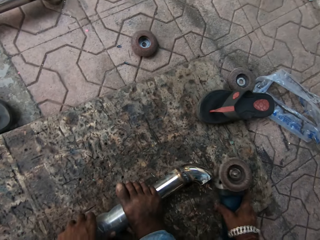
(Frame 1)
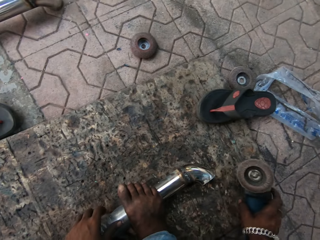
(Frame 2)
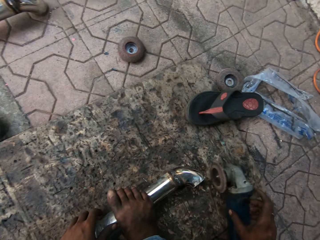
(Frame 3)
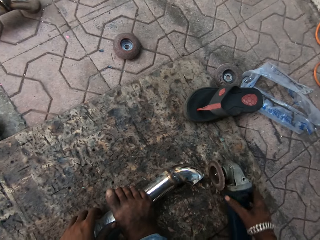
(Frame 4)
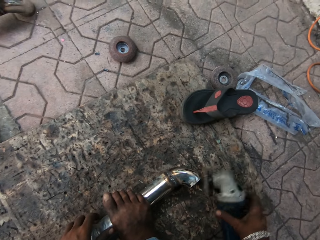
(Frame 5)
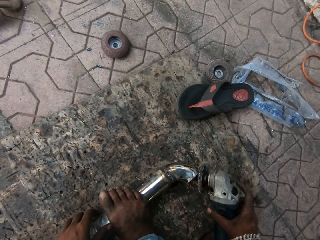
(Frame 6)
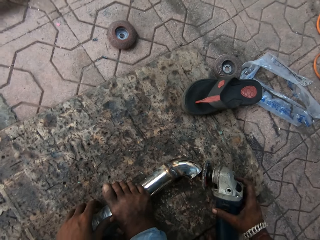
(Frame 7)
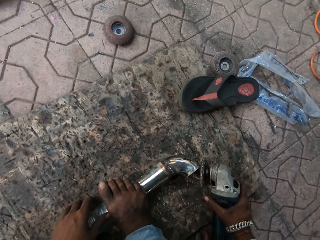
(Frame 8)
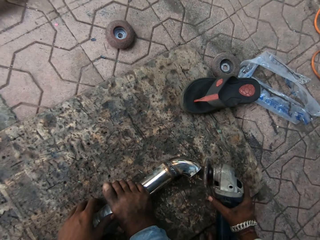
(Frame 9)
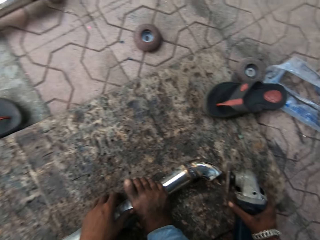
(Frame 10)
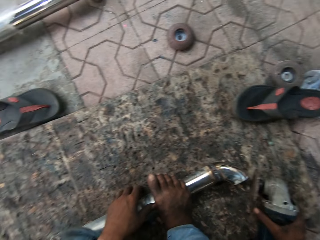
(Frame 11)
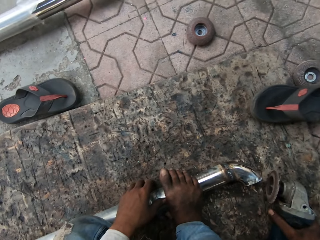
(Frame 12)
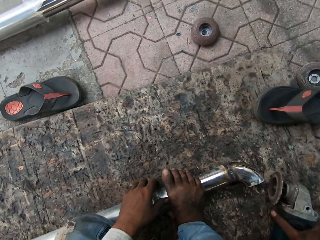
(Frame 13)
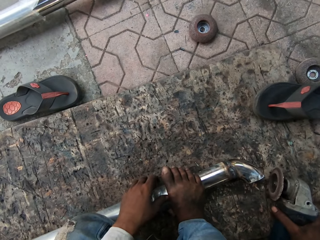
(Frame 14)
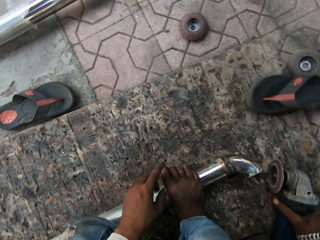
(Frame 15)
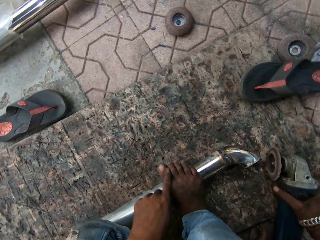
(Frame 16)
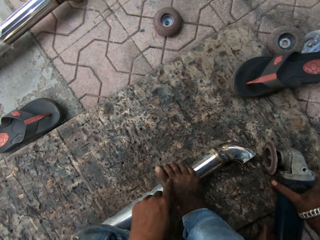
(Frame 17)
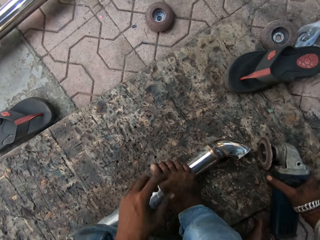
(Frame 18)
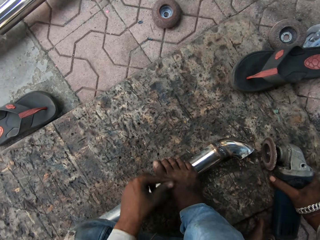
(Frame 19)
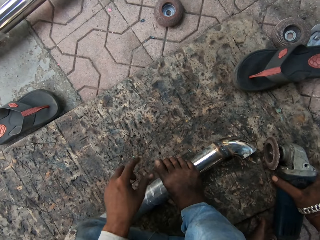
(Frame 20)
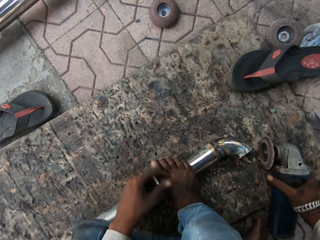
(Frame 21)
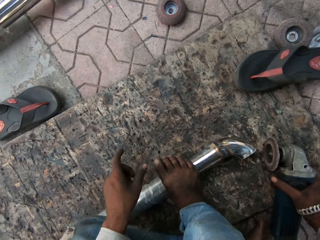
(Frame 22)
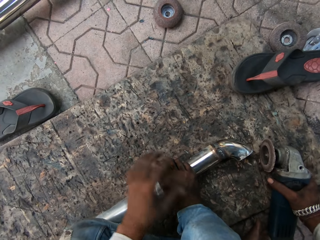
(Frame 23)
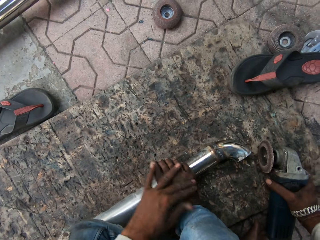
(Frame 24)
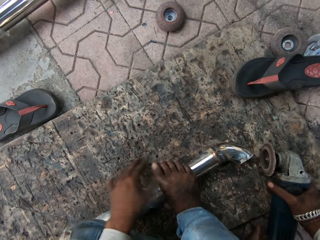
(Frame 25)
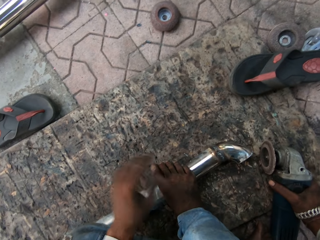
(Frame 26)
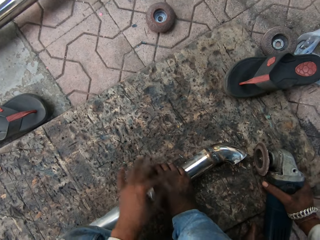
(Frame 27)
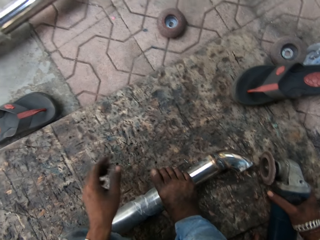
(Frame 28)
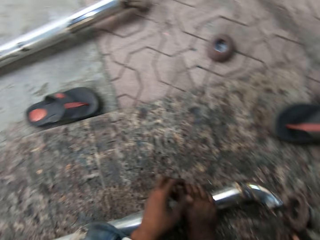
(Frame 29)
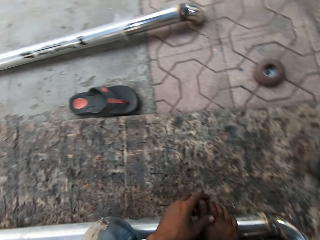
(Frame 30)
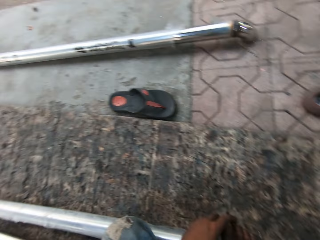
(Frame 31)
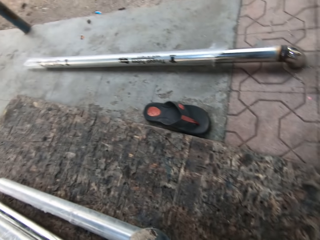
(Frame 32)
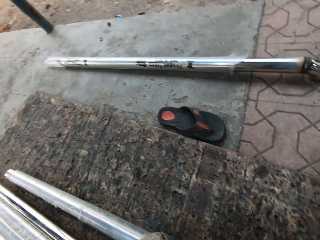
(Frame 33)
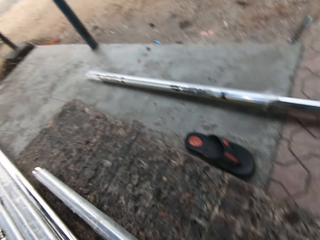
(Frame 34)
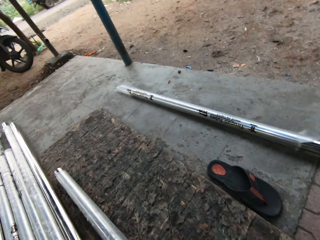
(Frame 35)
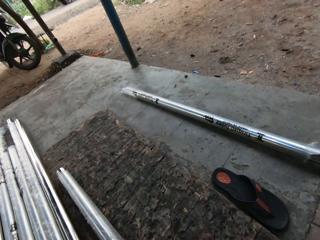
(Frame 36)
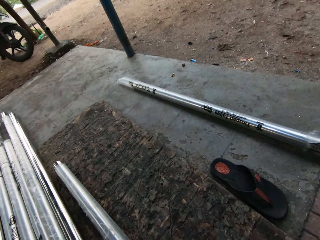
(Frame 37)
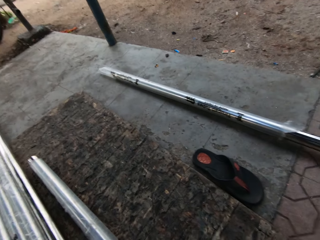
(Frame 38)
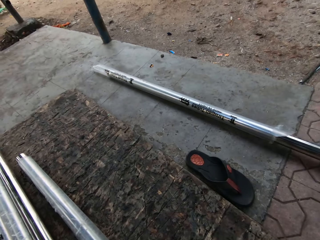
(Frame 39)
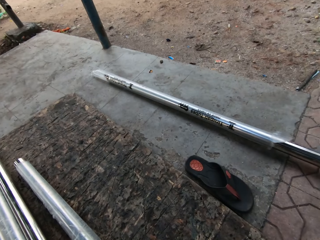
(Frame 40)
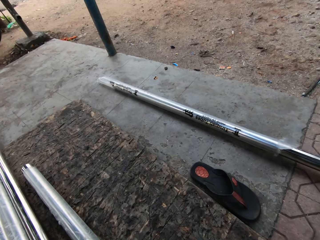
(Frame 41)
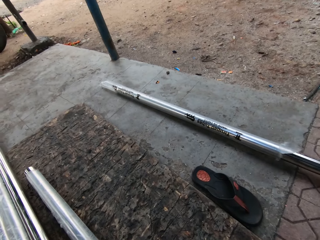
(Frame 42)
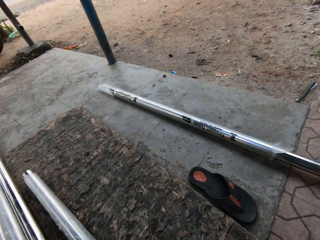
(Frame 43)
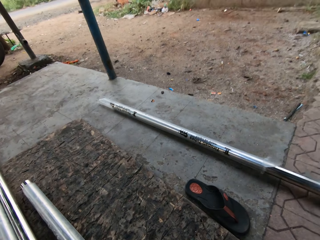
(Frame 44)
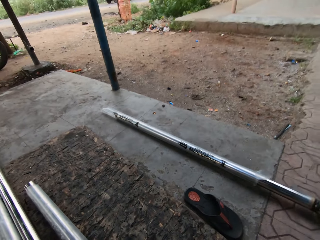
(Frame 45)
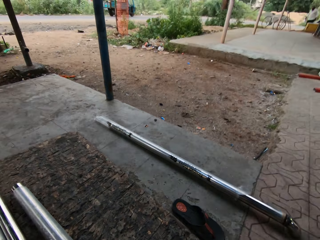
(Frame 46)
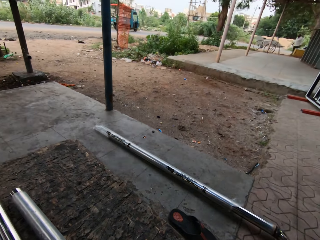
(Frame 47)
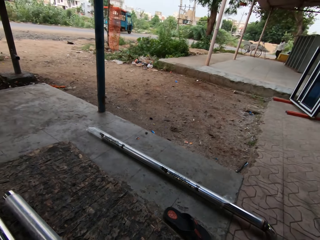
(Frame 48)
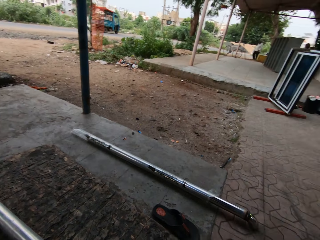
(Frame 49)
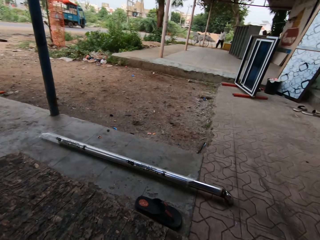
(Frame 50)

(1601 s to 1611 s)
The camera wearer adjusts the position of the angle grinder. He rotates the metal polisher. He holds the metal polisher. He rubs his foot with his finger. He talks to a man. He looks around the workshop.

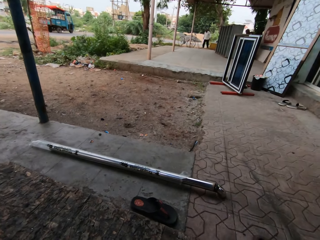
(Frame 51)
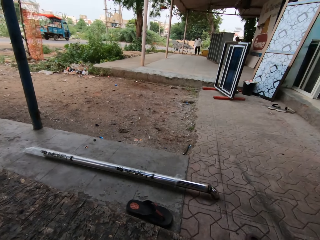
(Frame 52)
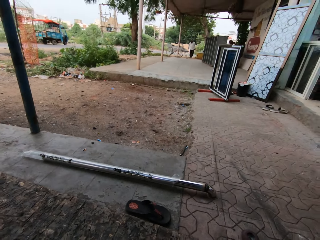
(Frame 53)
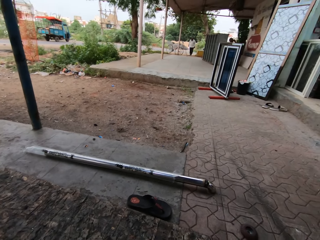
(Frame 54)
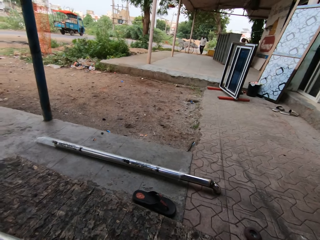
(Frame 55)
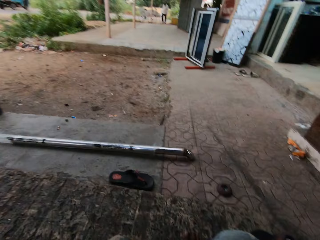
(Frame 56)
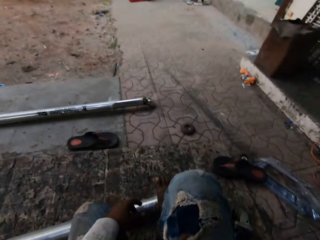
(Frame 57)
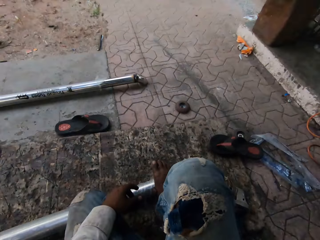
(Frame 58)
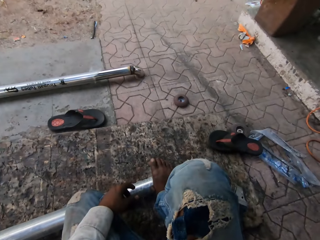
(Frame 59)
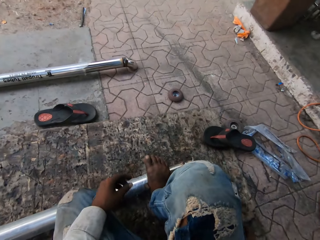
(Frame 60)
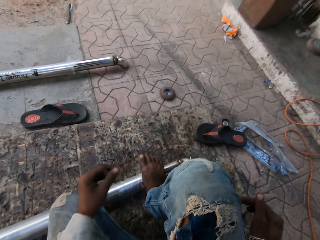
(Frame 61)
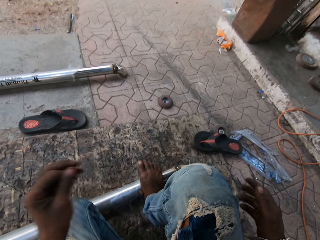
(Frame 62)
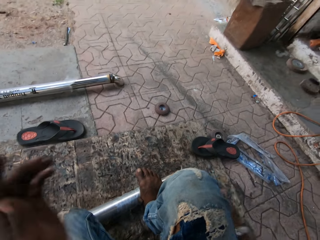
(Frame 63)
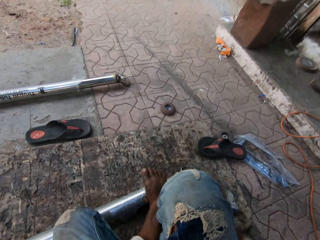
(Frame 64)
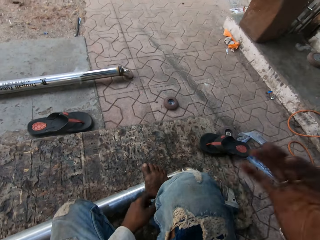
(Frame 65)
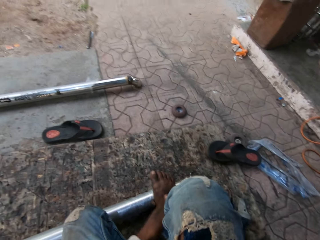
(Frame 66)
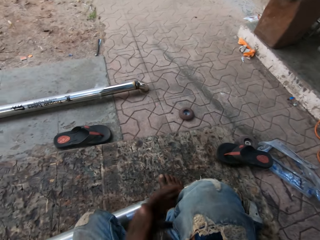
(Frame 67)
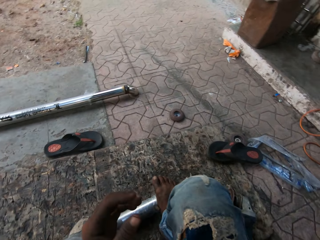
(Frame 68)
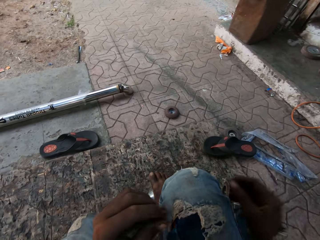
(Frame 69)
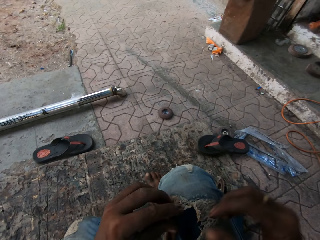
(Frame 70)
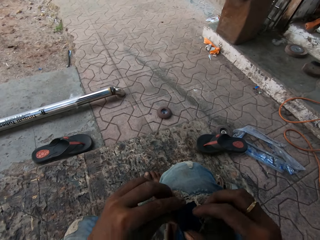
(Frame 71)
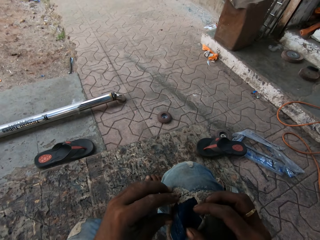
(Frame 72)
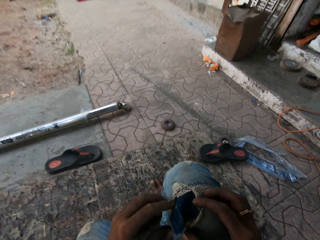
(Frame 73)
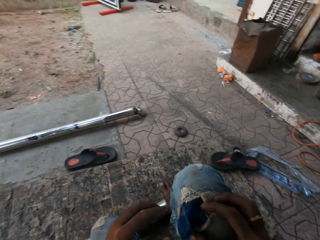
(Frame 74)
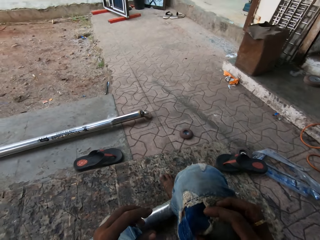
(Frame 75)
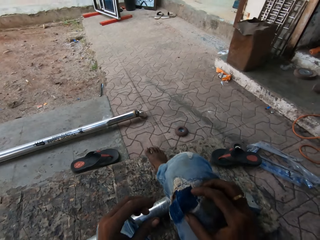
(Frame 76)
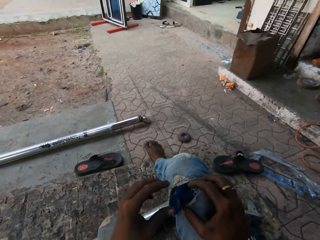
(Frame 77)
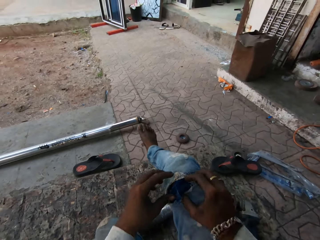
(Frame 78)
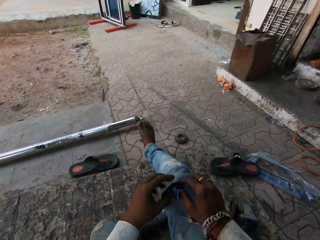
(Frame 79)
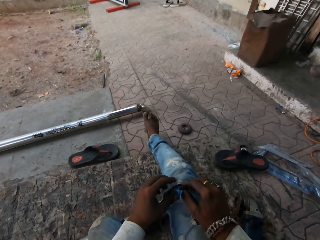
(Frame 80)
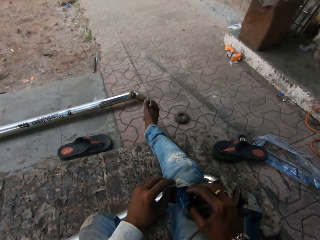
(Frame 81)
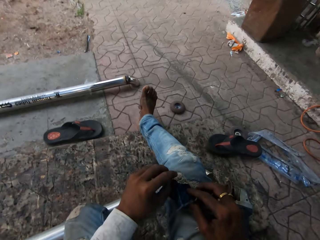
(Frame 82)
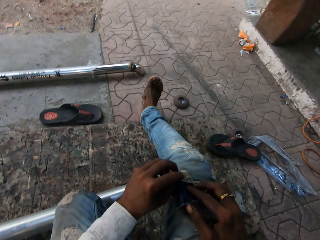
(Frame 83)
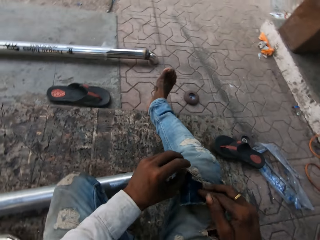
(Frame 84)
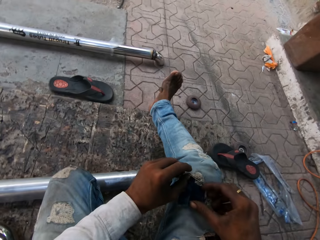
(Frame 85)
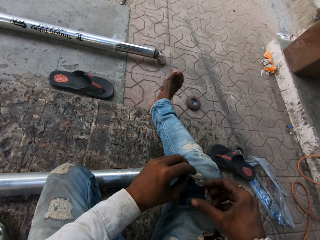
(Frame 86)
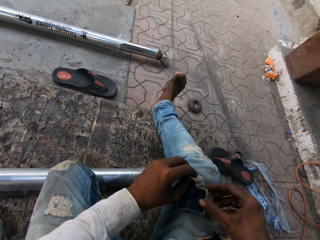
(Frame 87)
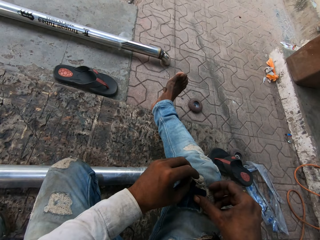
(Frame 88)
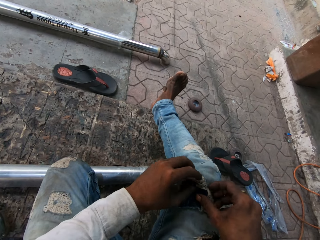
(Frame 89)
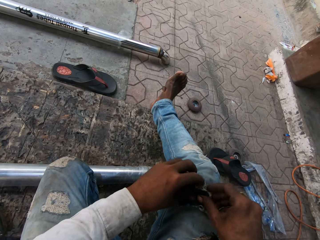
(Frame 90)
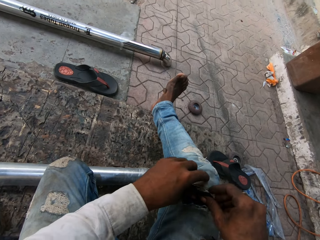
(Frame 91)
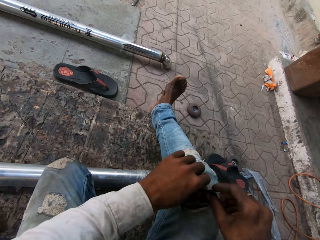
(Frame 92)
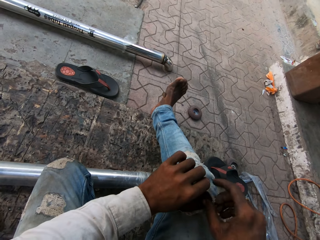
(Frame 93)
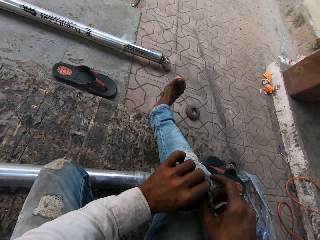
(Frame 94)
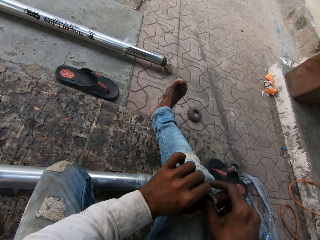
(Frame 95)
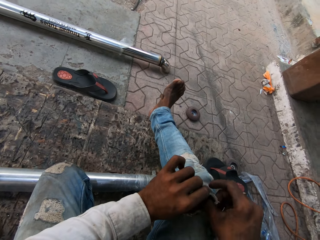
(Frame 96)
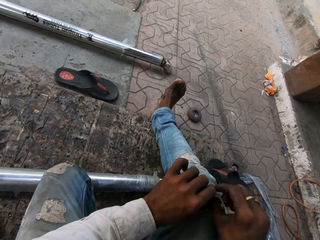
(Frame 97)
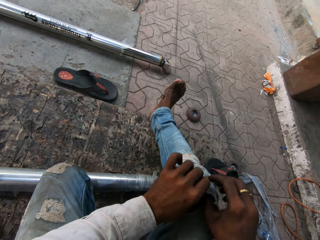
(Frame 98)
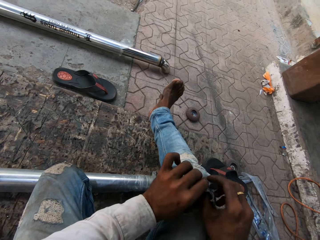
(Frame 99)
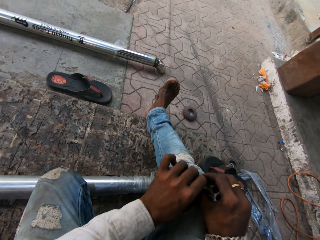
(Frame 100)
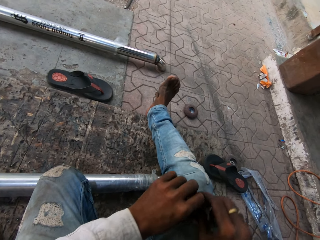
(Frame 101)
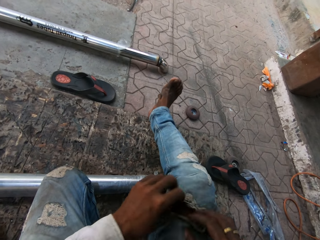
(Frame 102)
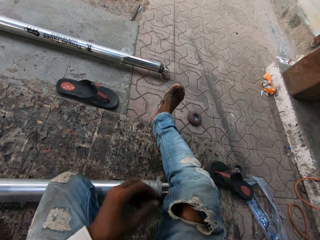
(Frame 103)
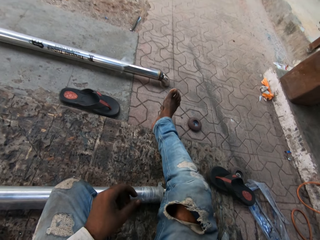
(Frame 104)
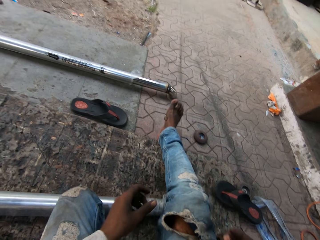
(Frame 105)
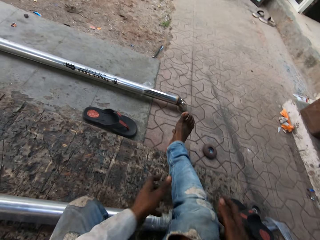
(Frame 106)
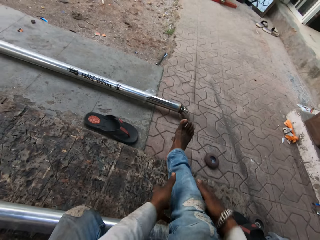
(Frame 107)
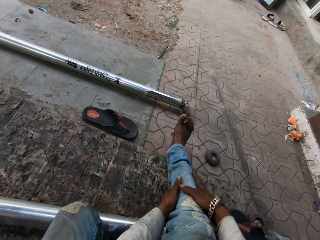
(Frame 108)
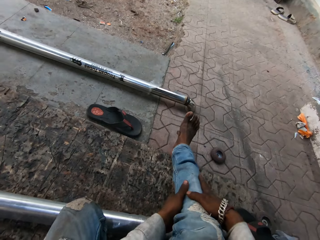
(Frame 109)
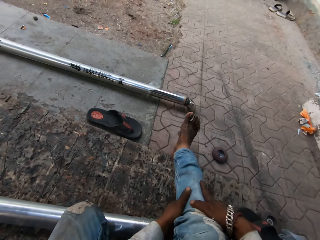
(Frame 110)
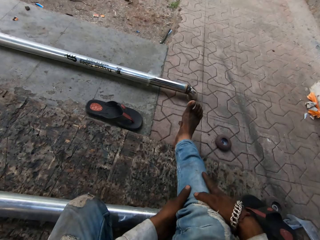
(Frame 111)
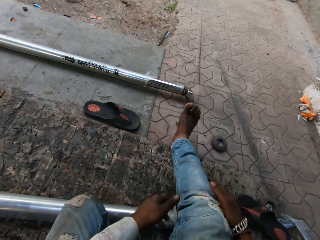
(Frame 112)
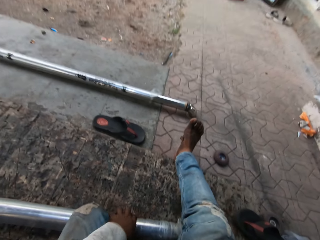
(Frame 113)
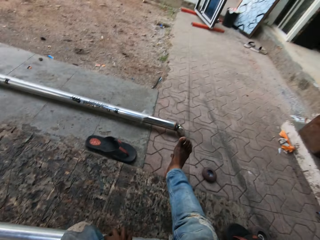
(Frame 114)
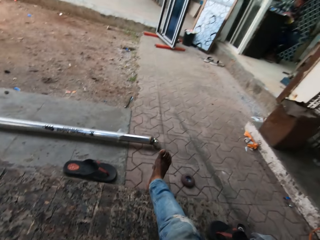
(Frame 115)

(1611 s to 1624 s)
The camera wearer stares at the compound. He wipes his trouser with both his hands. He fixes his trouser with both his hands. He straightens his leg. He fixes his trouser with both his hands. He adjusts the cloth piece on the pants.
